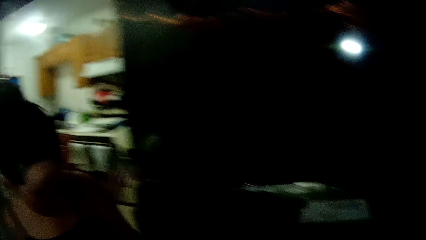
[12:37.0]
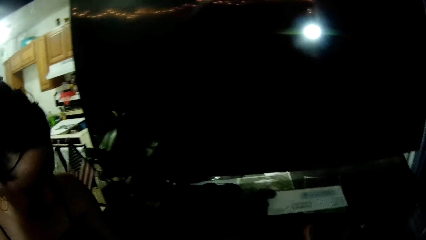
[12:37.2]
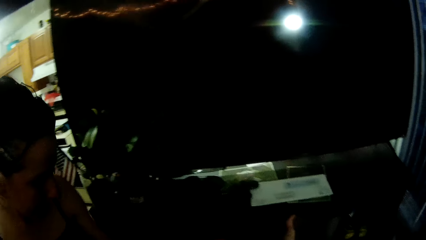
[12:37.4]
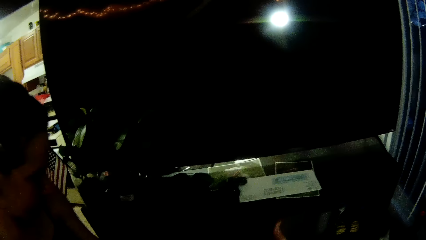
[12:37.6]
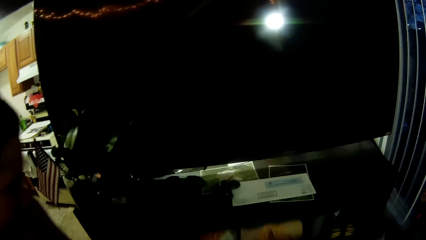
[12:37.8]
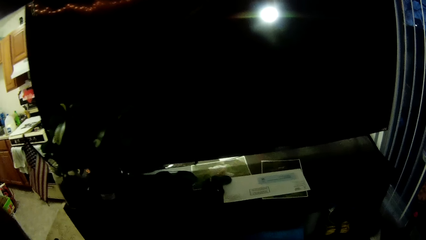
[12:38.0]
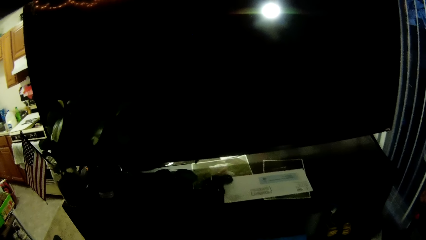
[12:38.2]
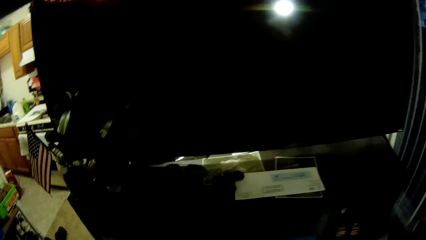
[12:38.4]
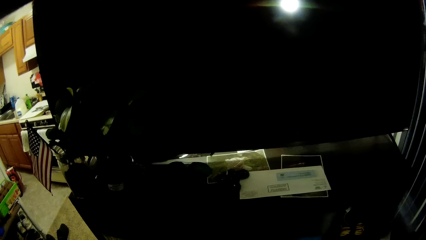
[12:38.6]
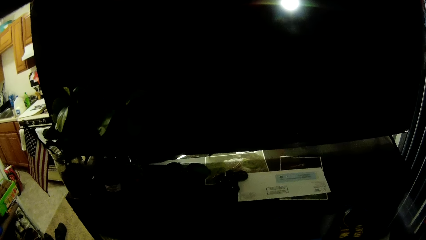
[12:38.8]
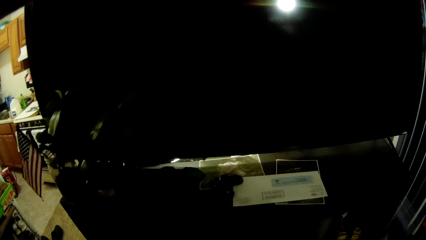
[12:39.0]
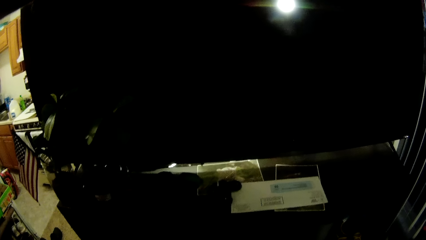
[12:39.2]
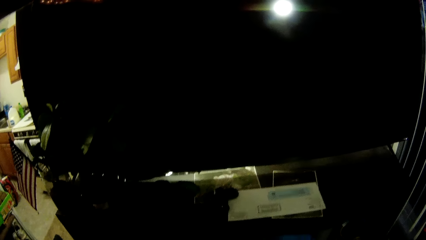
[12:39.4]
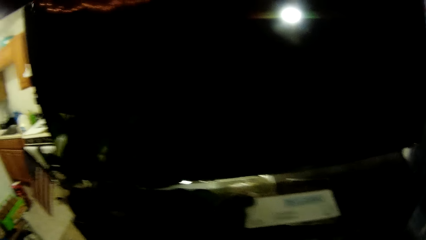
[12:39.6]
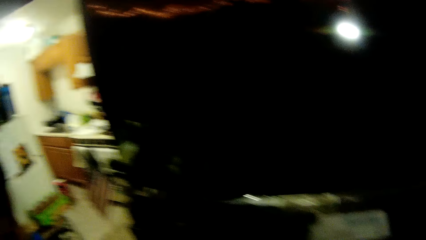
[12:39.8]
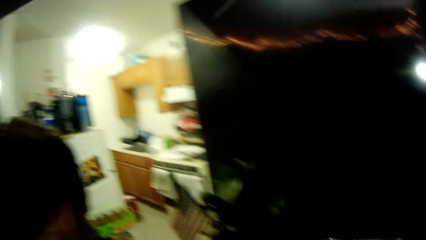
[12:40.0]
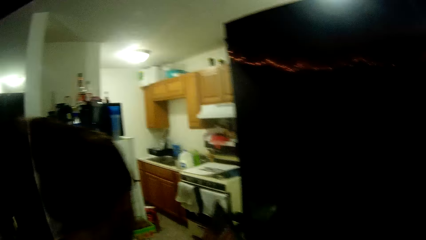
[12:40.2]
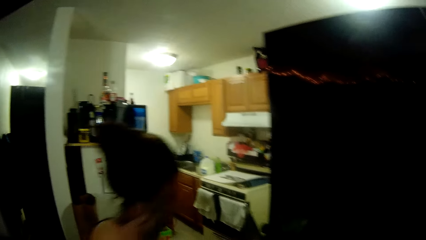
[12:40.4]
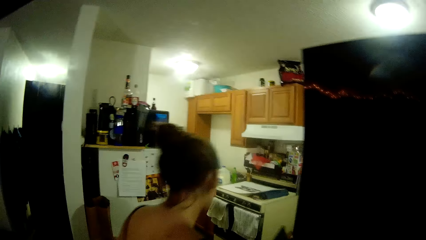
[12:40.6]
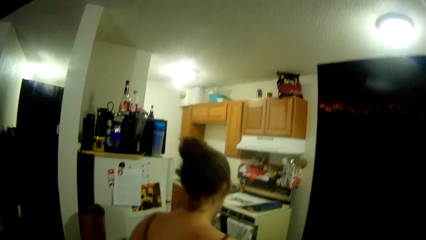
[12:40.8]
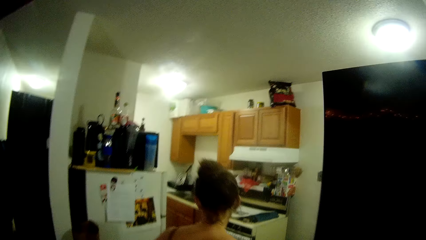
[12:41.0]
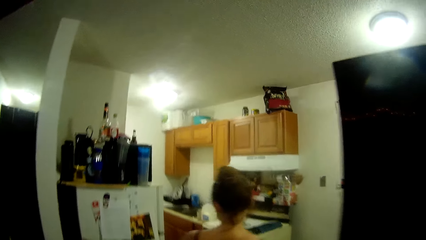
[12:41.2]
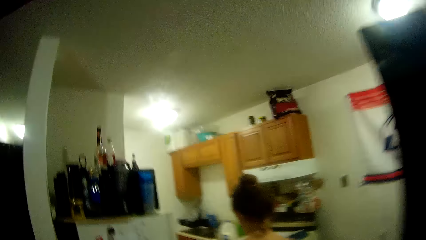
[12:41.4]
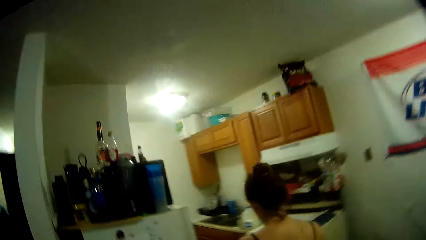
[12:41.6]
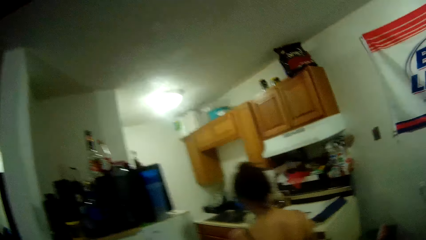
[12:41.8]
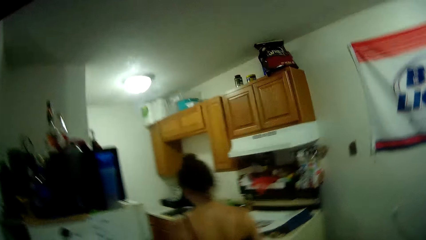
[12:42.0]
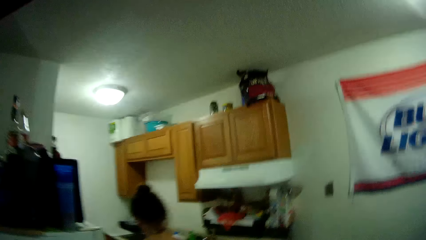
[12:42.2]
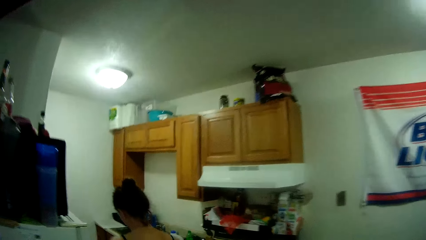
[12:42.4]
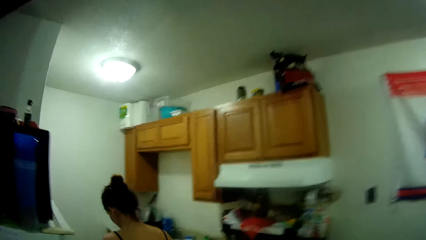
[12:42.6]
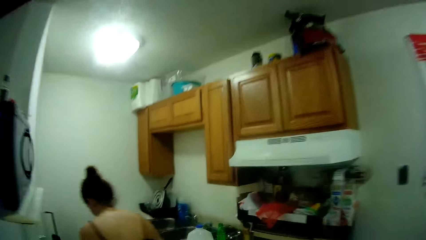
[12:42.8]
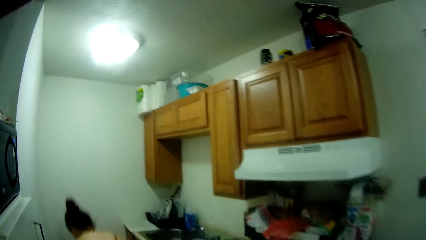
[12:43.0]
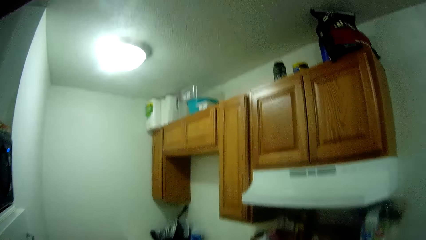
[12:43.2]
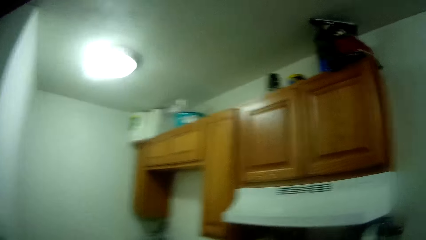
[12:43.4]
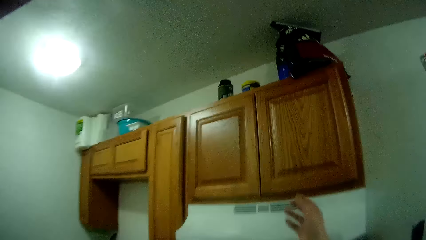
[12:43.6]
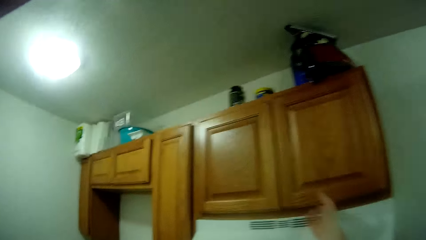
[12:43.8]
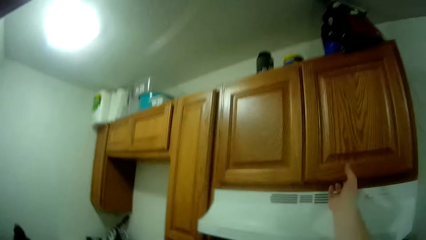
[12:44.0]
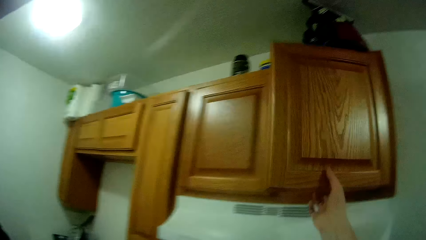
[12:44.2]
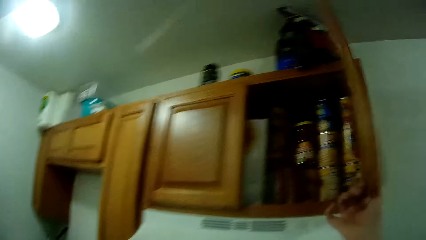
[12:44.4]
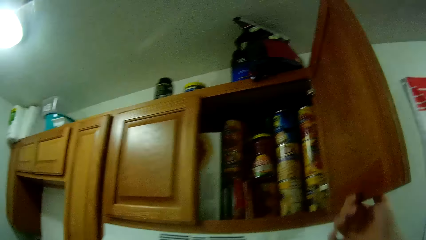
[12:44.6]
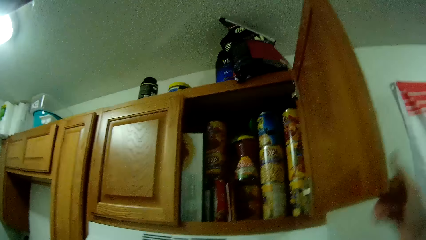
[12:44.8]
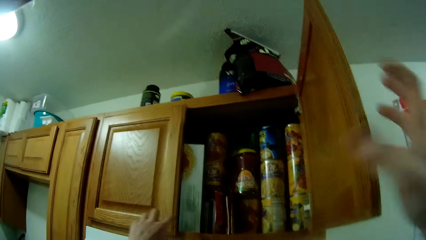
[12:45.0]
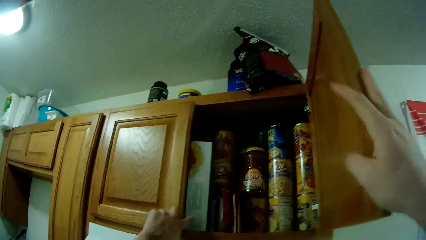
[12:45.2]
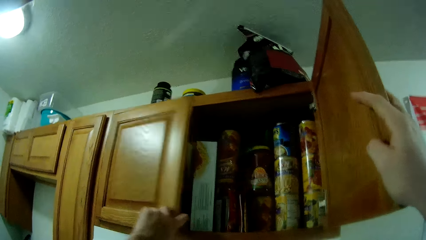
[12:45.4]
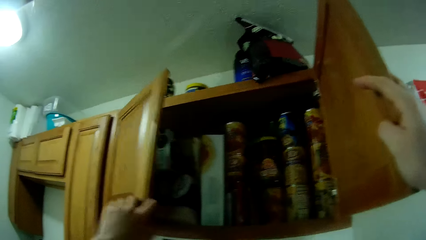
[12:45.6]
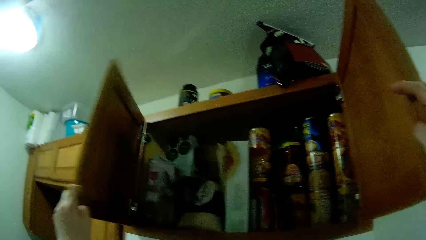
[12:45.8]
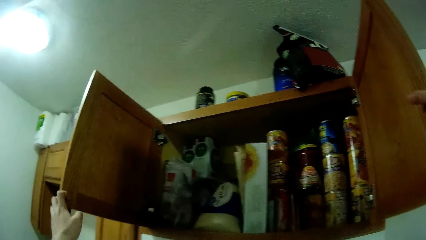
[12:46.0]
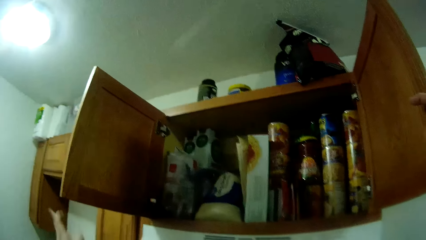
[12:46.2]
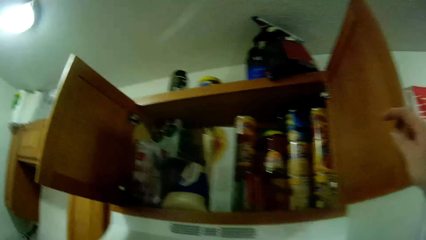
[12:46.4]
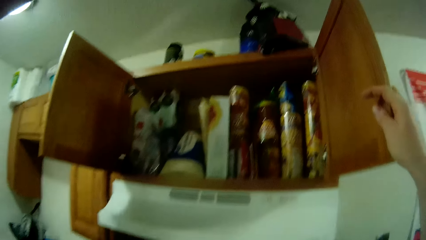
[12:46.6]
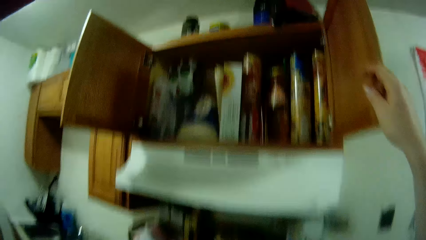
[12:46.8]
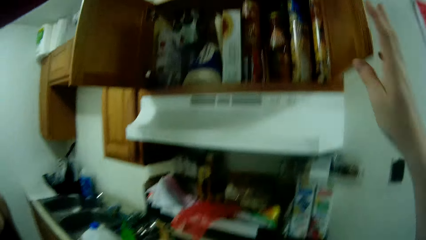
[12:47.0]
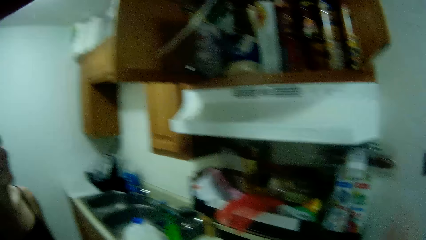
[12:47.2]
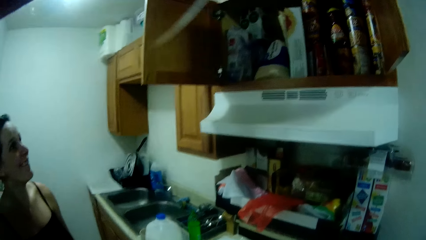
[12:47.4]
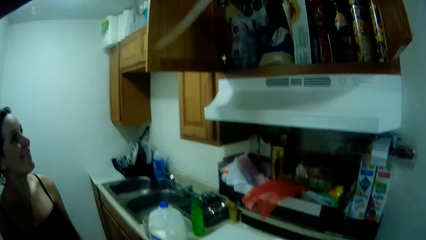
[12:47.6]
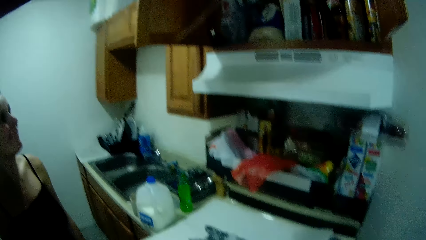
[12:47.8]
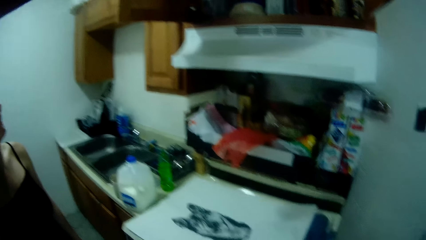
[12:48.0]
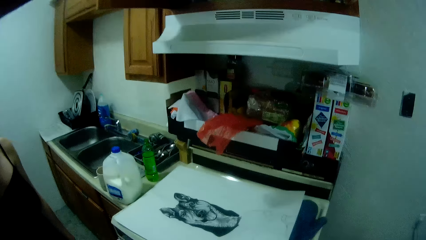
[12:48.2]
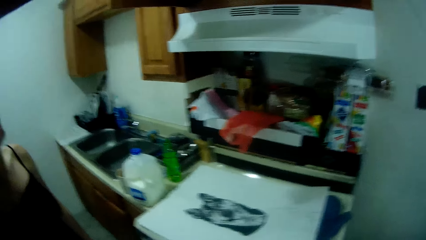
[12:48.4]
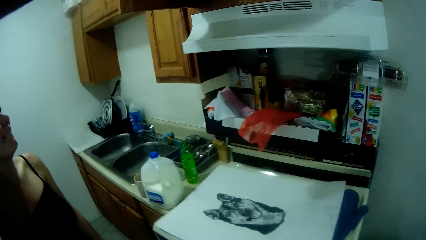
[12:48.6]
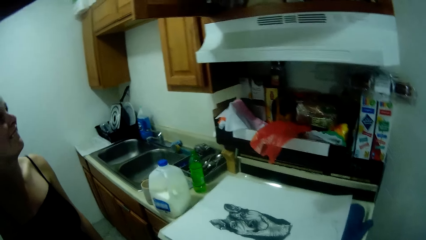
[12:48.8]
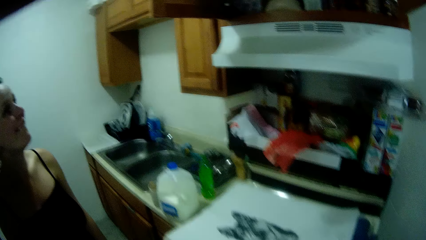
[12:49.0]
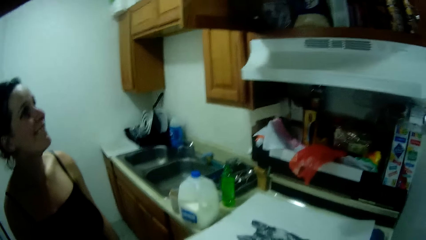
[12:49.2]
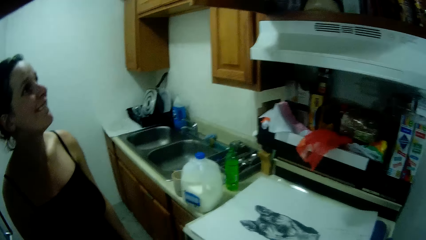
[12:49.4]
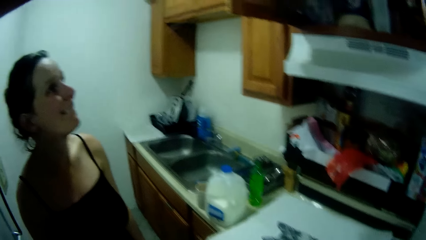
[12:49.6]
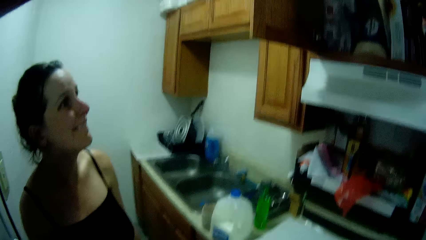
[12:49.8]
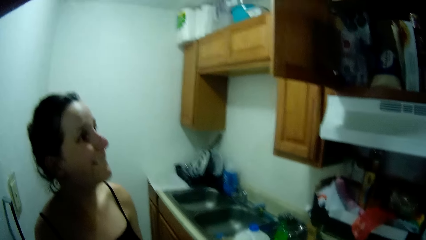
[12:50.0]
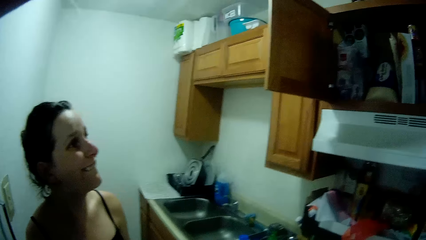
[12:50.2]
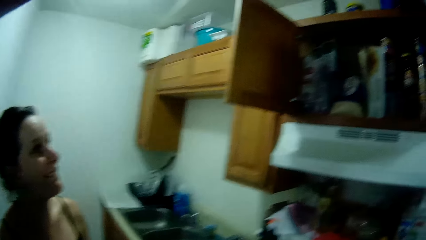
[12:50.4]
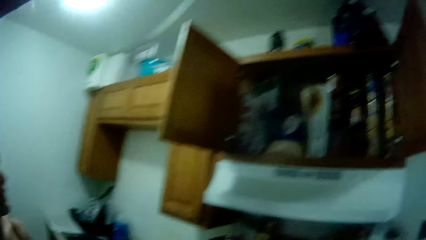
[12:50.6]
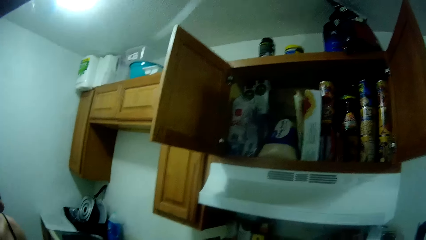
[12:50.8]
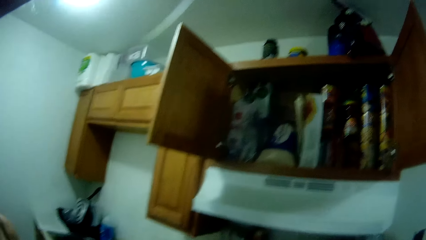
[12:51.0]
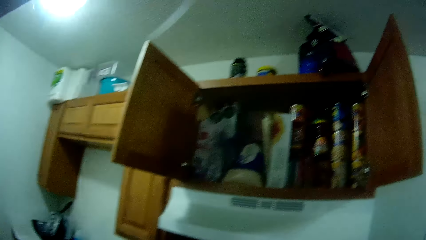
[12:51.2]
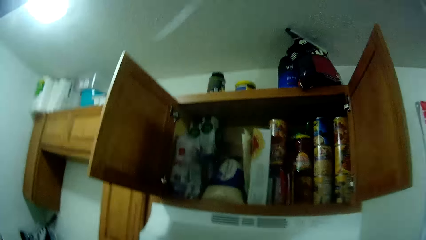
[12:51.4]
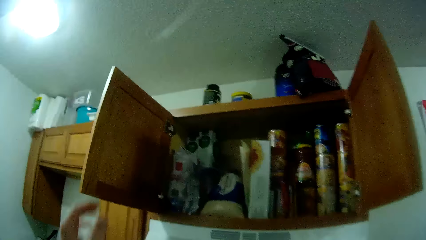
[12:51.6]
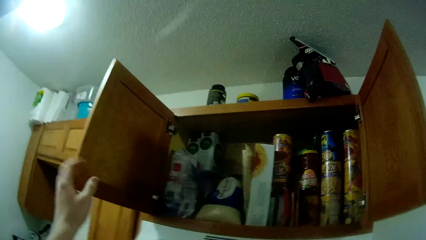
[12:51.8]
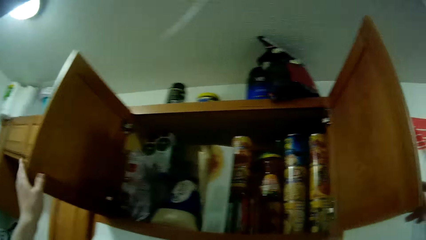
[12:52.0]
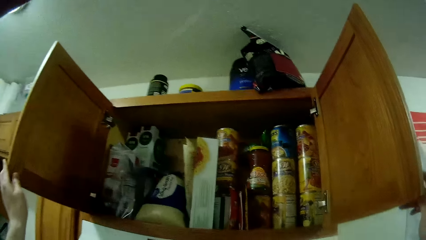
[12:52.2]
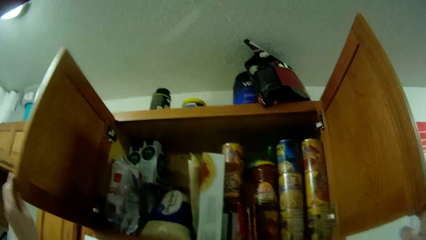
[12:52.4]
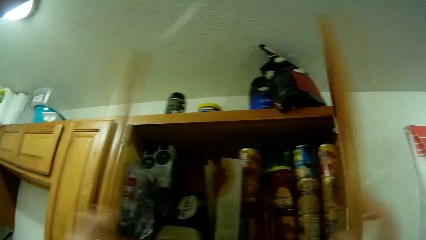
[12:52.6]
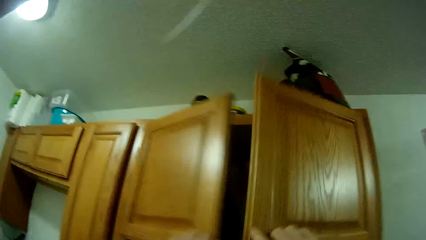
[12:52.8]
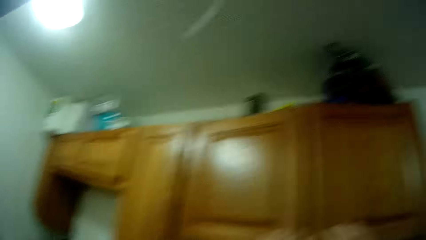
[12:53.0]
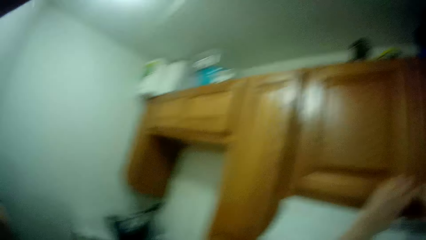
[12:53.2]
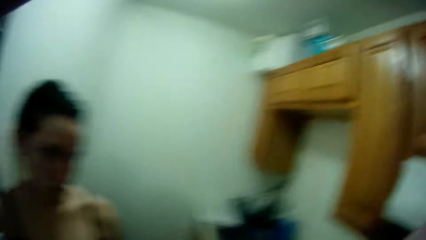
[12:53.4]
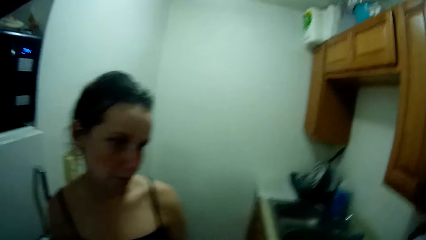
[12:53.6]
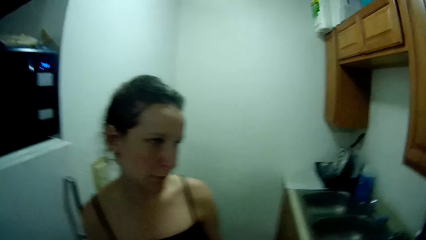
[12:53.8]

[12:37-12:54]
The camera wearer opens a drawer. He walks around. He opens a kitchen cabinet with his right hand. He opens the kitchen cabinet with his left hand. He looks around. He closes the kitchen cabinet with both hands.
